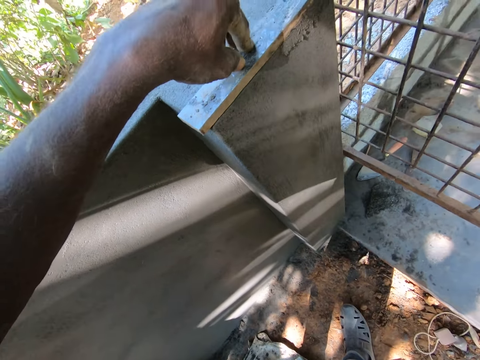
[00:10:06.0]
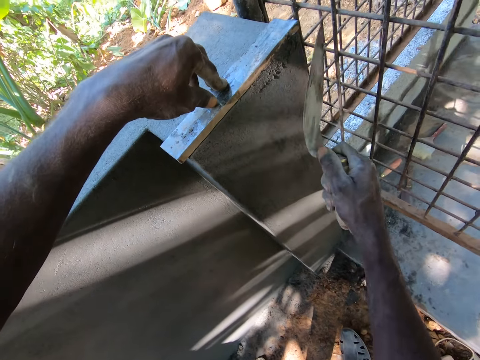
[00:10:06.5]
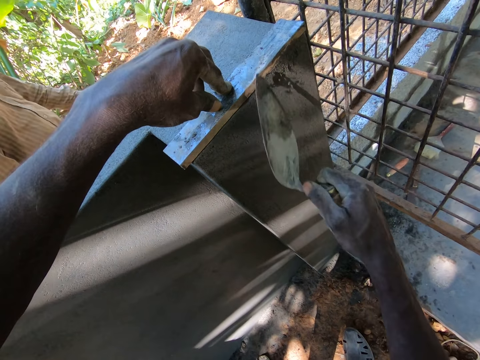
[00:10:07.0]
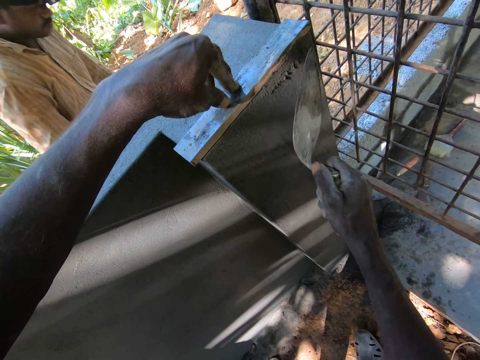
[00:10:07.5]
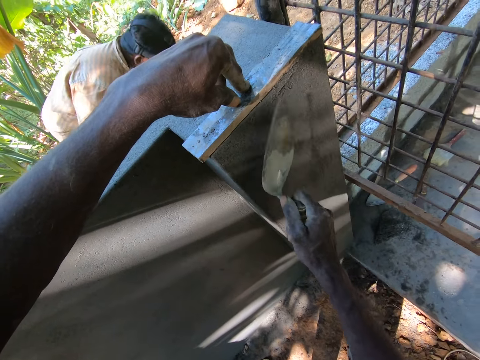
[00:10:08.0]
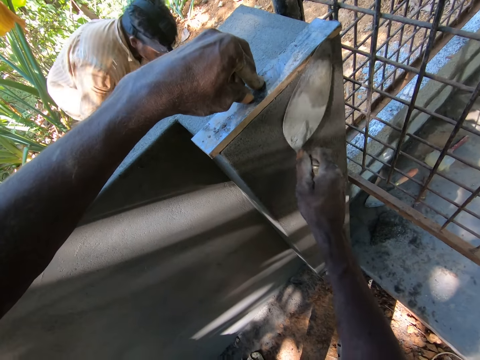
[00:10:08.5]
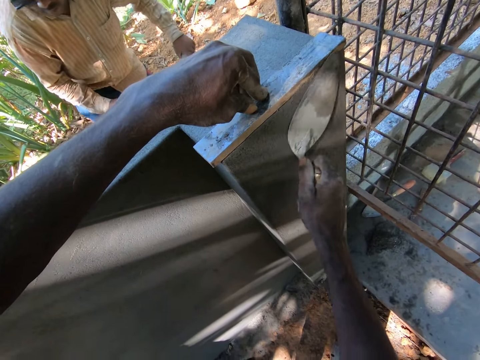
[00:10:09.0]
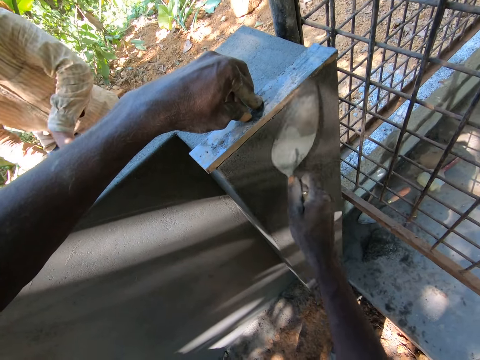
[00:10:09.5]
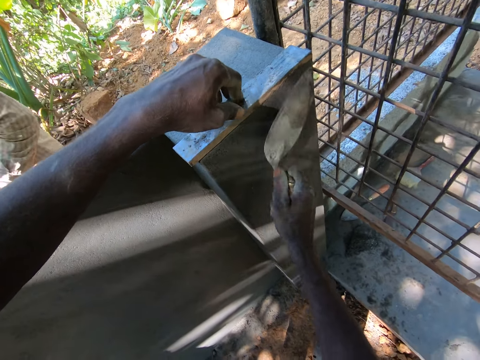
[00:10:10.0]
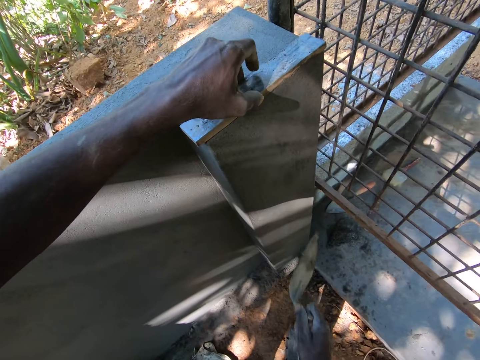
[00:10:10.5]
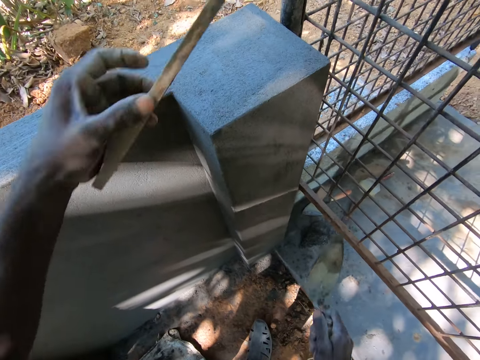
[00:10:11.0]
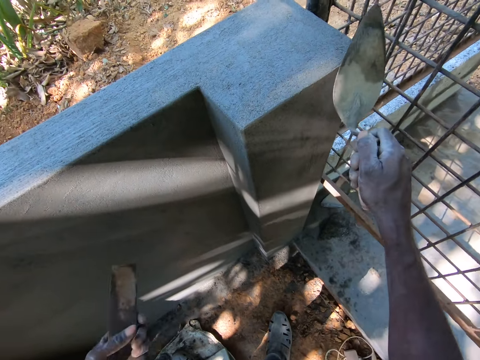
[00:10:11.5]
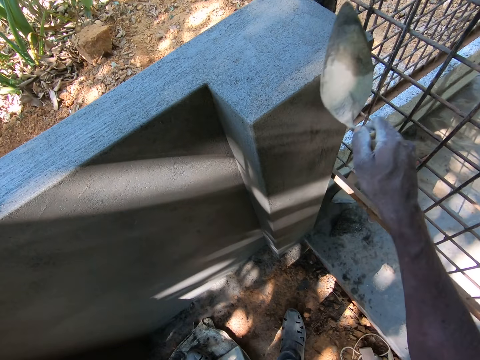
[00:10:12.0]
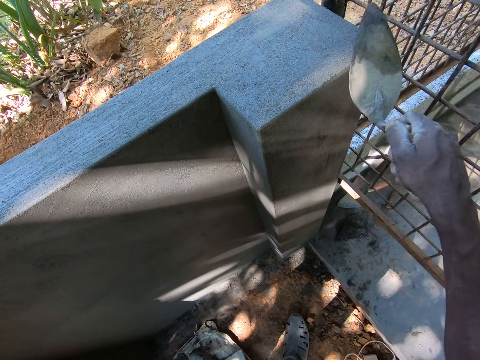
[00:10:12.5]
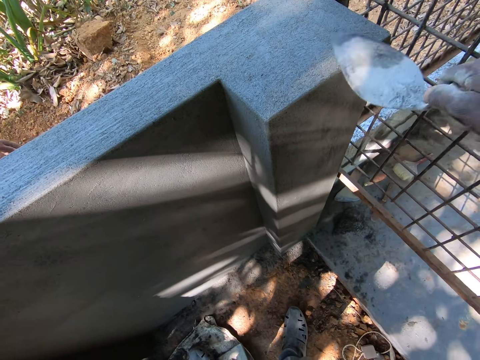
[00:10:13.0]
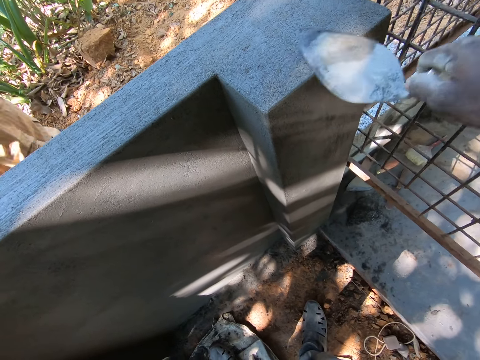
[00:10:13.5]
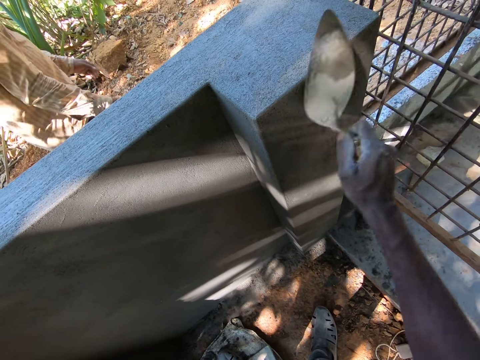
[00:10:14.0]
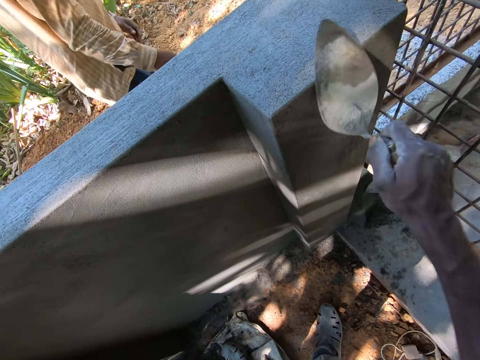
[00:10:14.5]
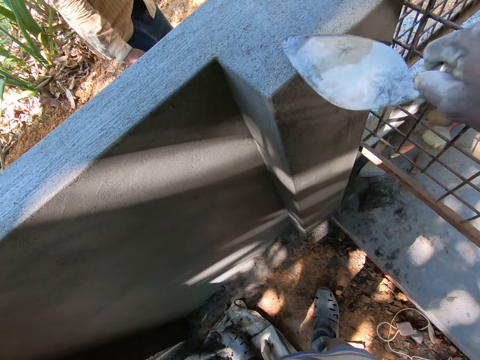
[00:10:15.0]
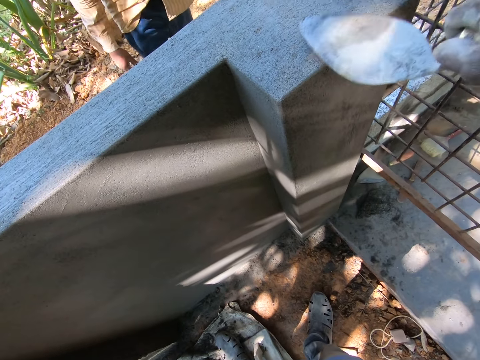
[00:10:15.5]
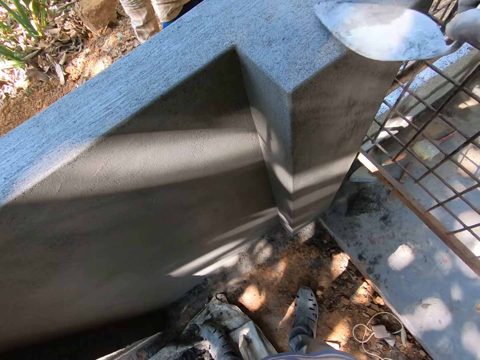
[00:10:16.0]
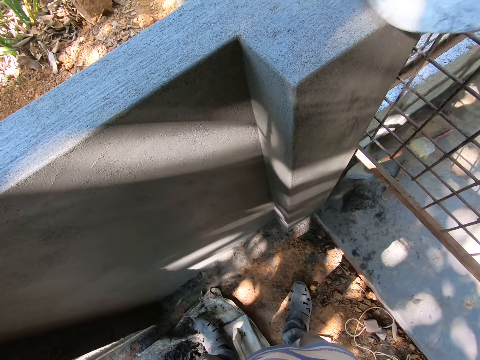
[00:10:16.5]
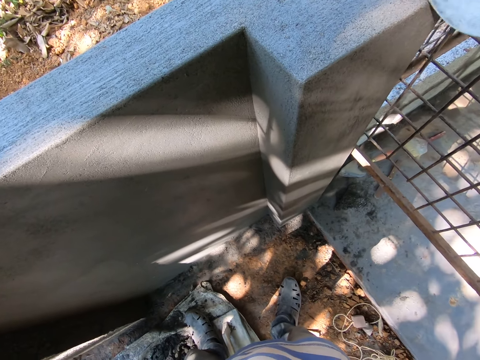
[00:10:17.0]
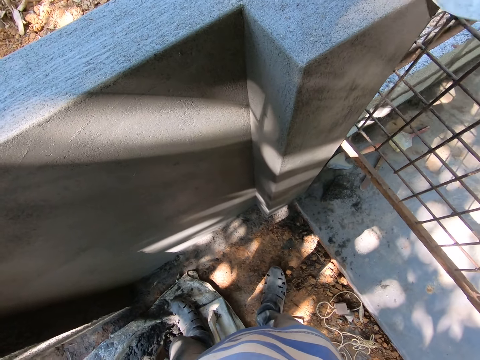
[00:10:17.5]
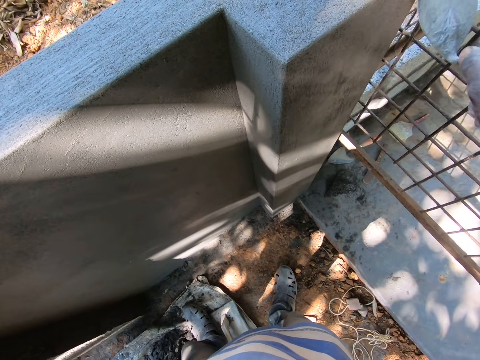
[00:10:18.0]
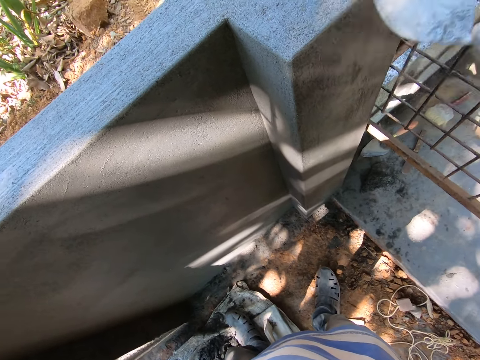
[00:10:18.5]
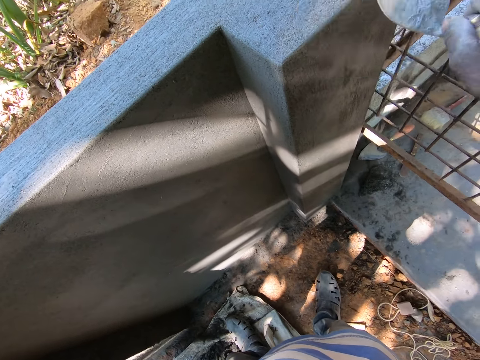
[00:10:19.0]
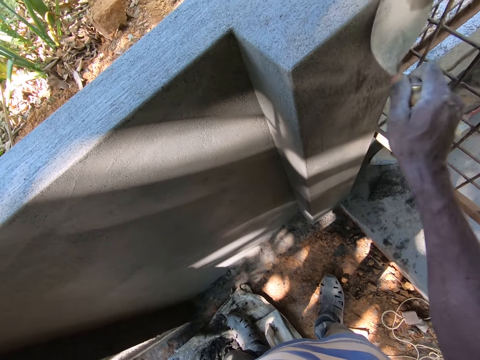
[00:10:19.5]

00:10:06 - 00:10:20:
The man picks a white sack from the ground with his hands.

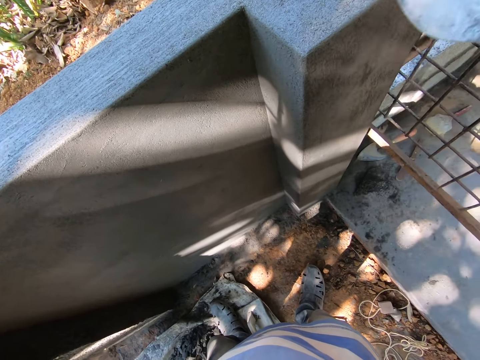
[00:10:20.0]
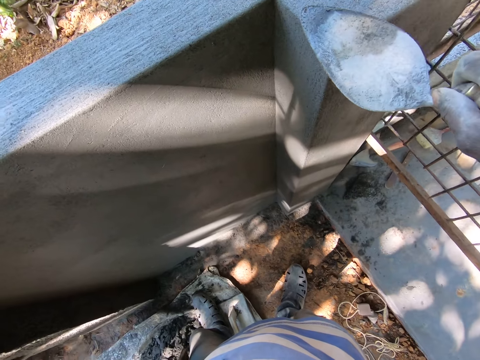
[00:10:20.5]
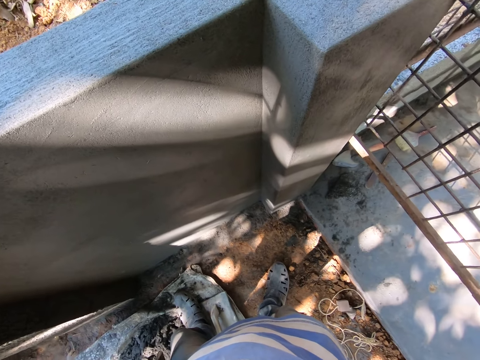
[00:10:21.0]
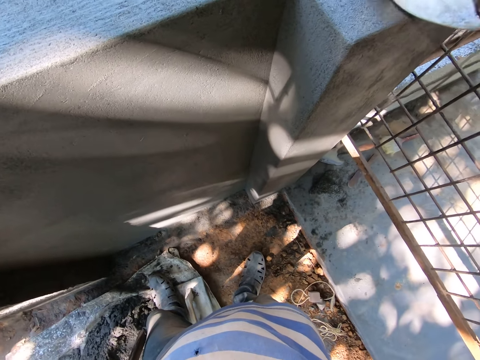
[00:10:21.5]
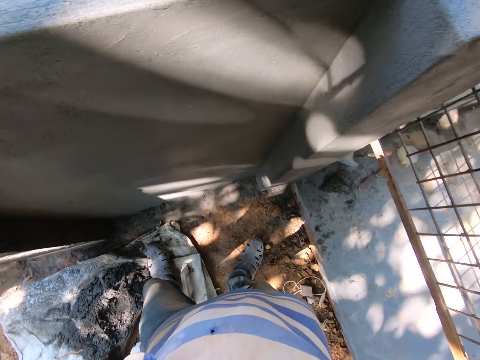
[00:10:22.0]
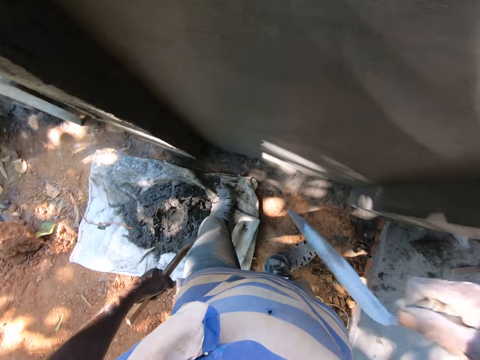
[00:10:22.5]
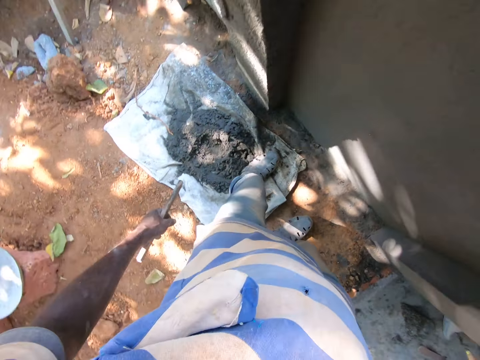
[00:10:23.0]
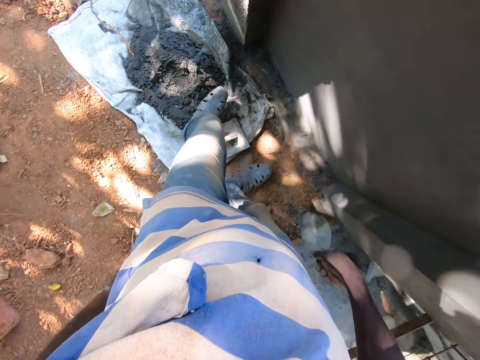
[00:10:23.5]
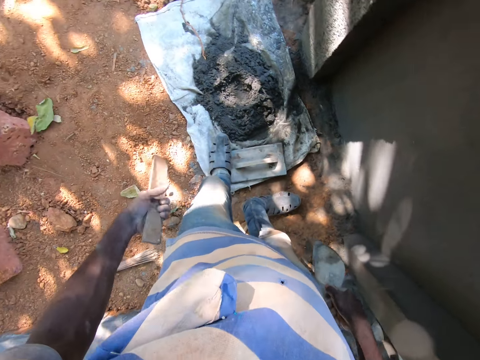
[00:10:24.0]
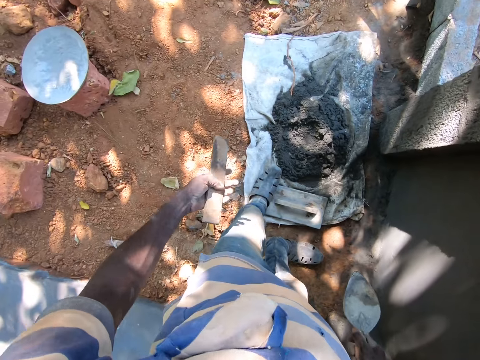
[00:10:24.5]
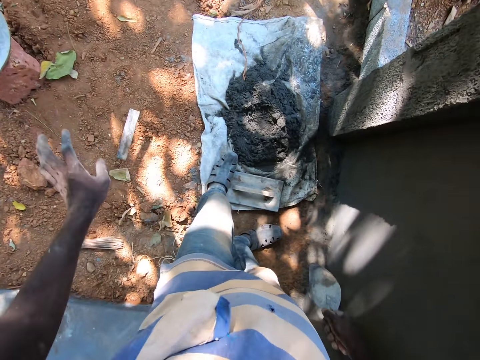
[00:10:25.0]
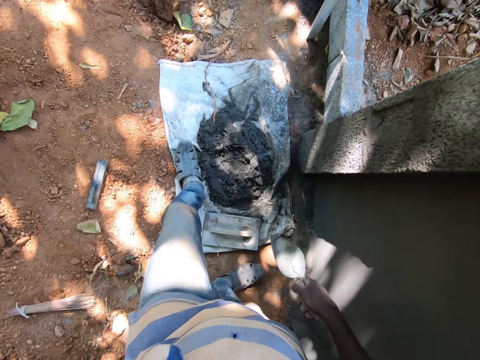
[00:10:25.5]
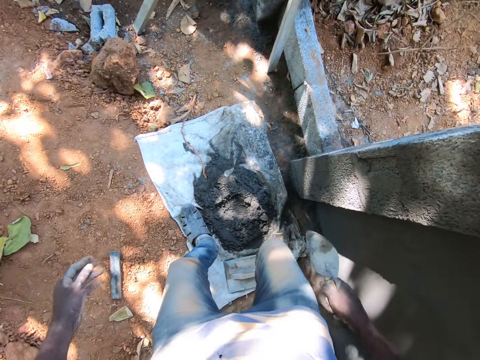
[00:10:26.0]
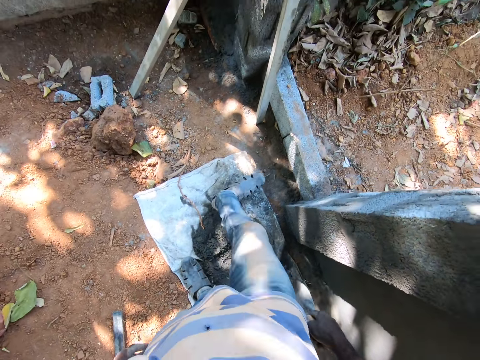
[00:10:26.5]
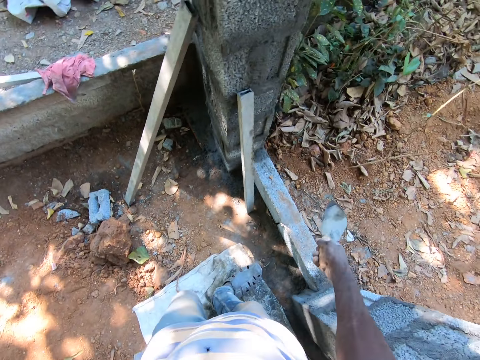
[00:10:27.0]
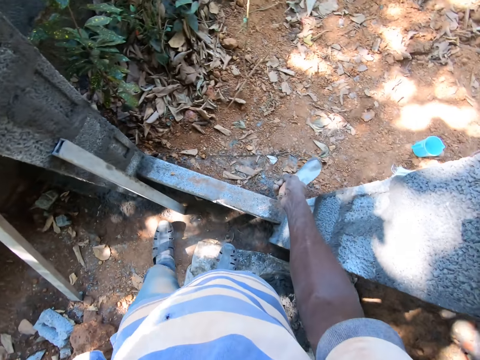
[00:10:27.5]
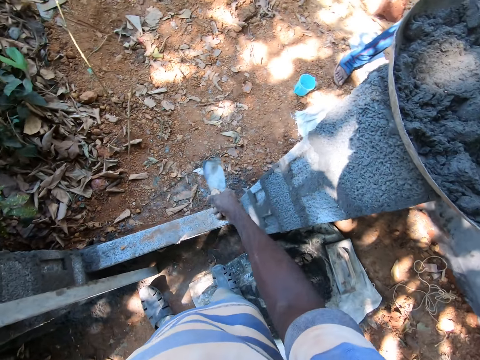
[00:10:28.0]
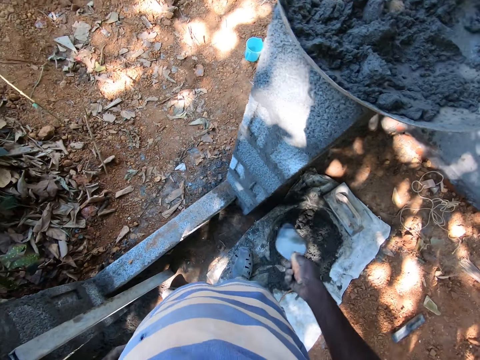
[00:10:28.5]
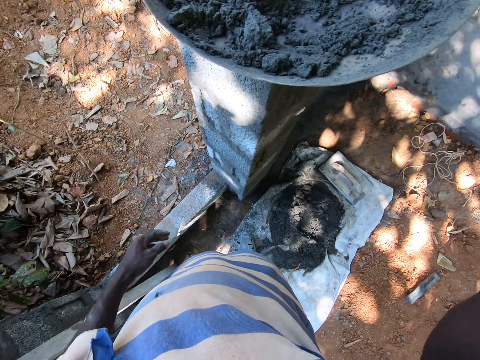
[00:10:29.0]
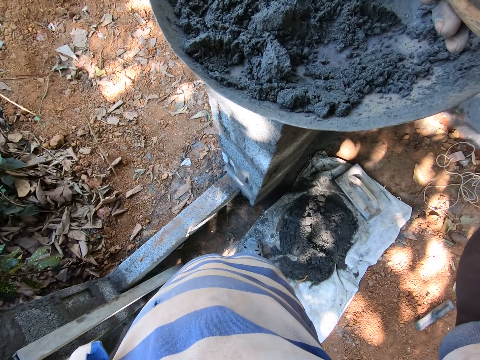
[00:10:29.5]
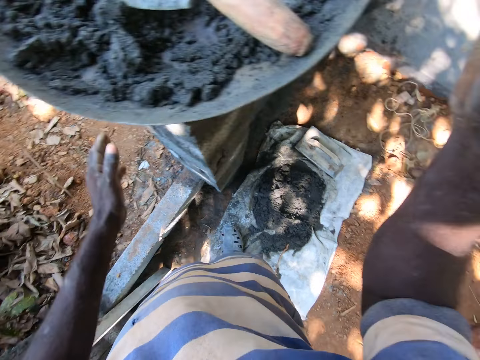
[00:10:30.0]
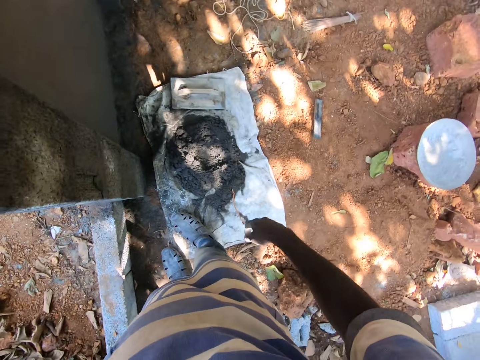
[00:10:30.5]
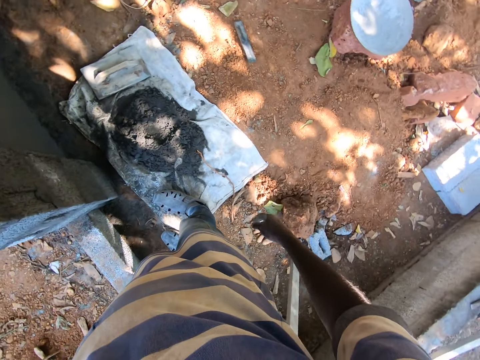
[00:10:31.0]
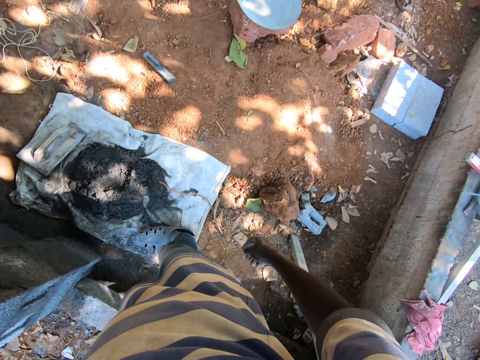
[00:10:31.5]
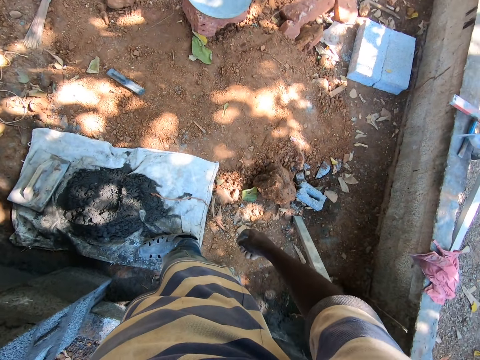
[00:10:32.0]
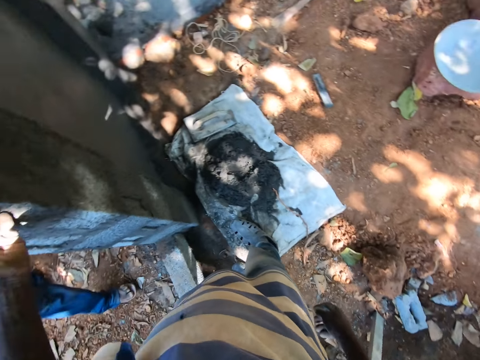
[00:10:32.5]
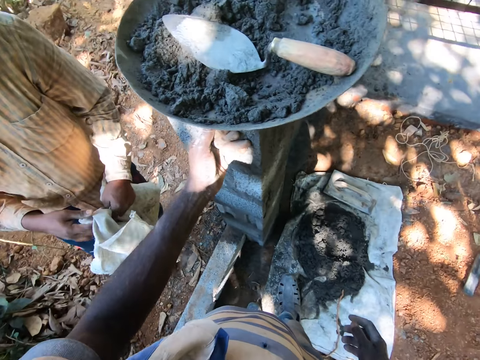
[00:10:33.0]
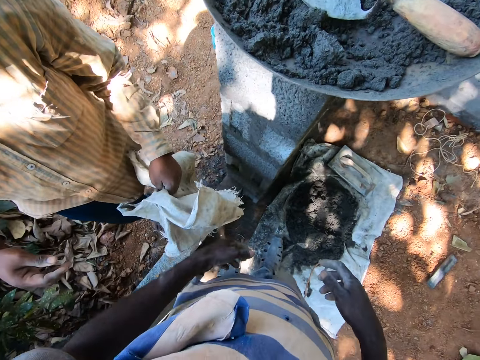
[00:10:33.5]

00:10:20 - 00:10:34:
The camera wearer puts the hand down. He drops the wooden float on the ground with his left hand. He walks around the construction site. He converses with the man. He drops the hand trowel in the head pan on the wall with his right hand. He moves around the construction site.
